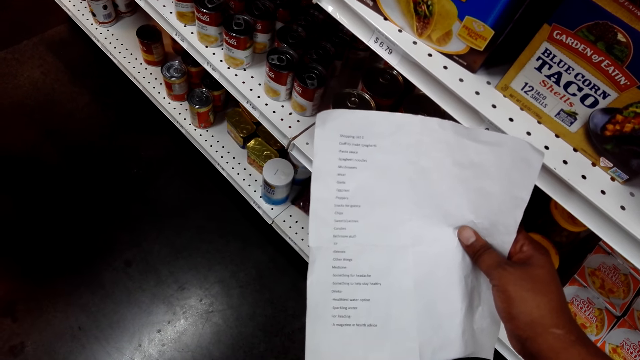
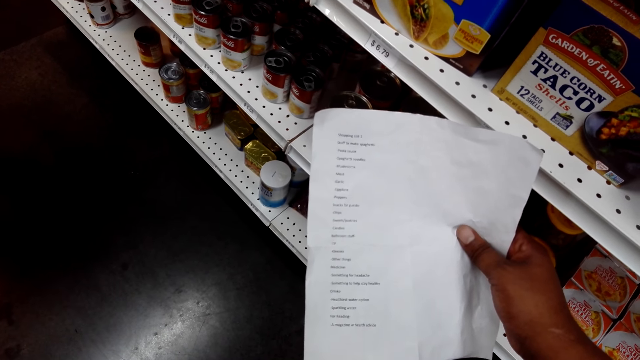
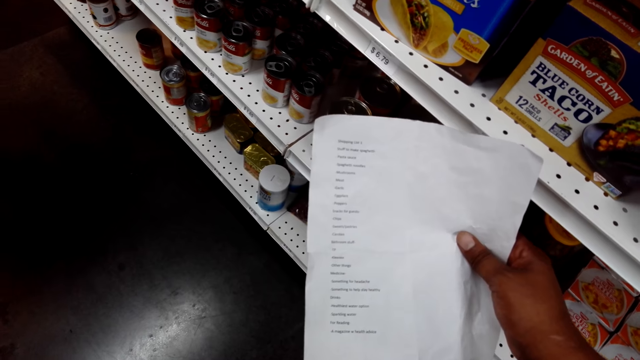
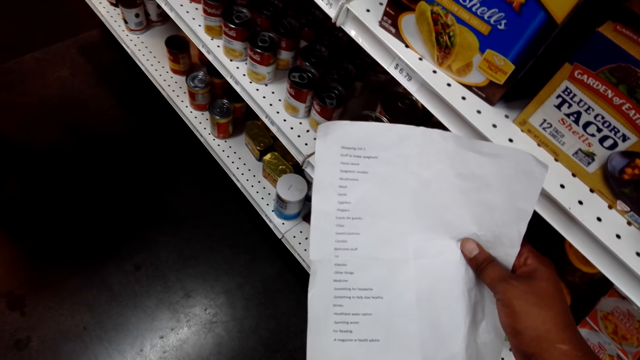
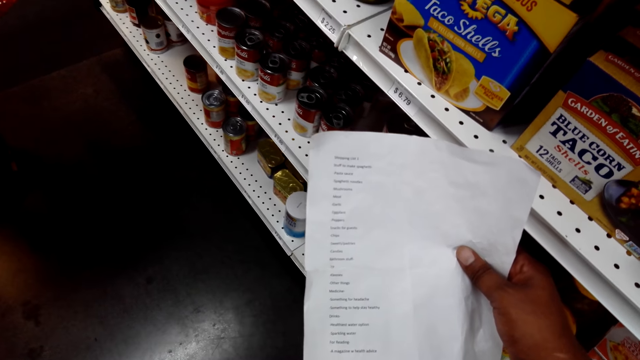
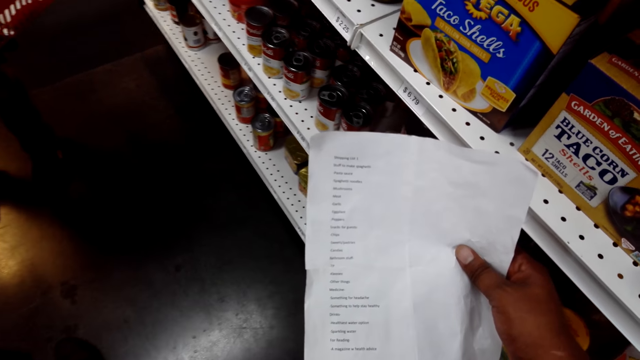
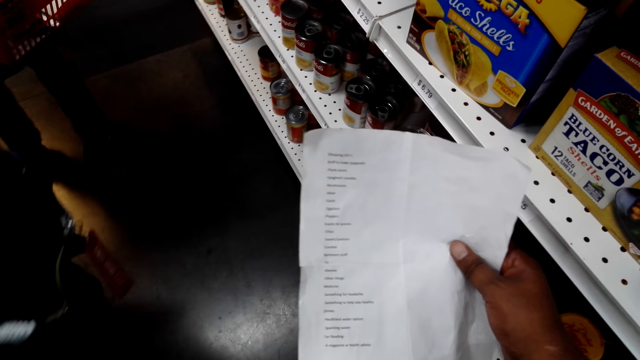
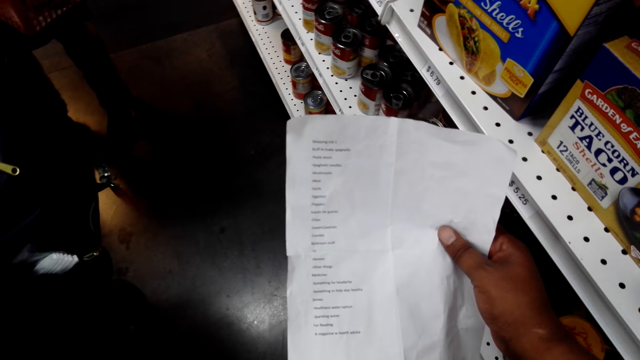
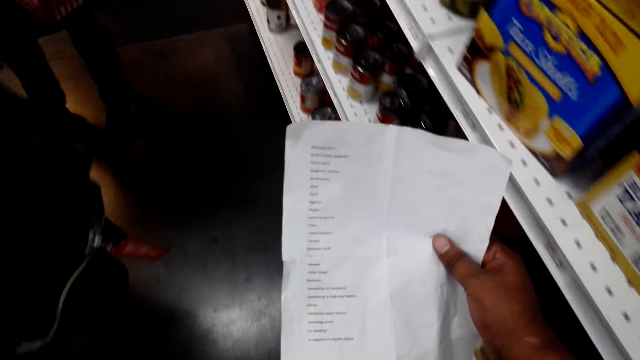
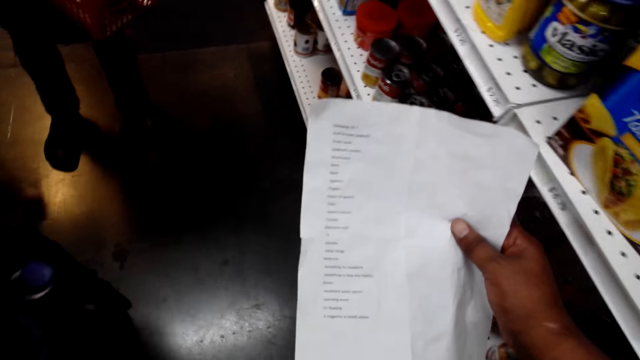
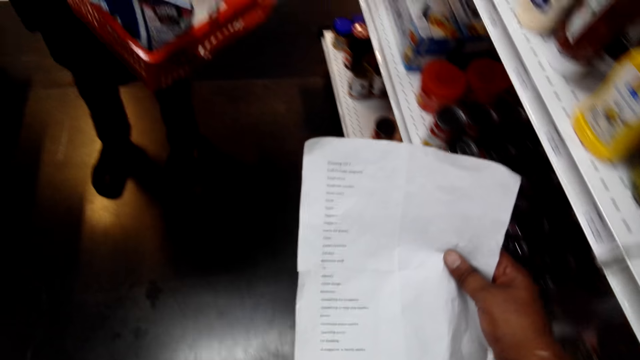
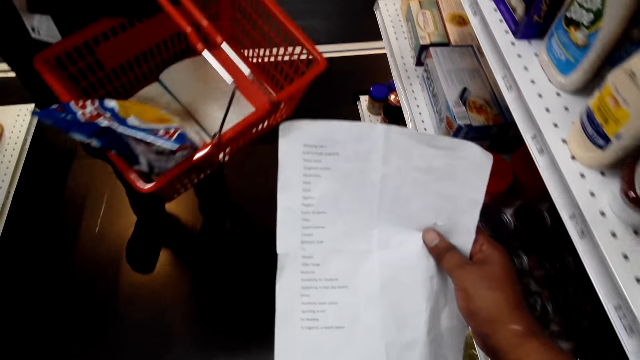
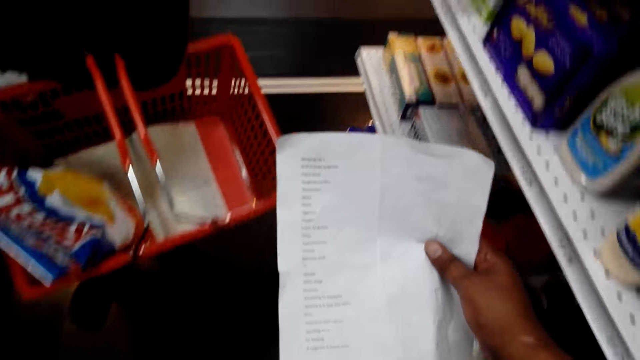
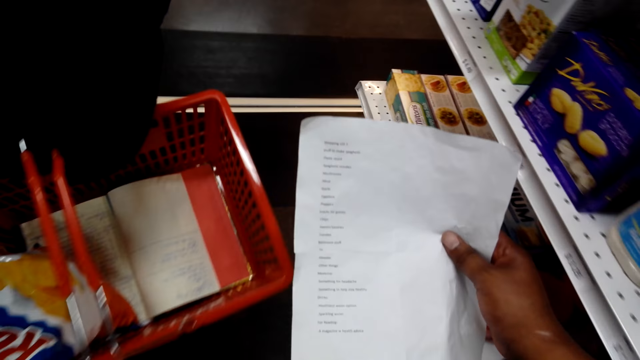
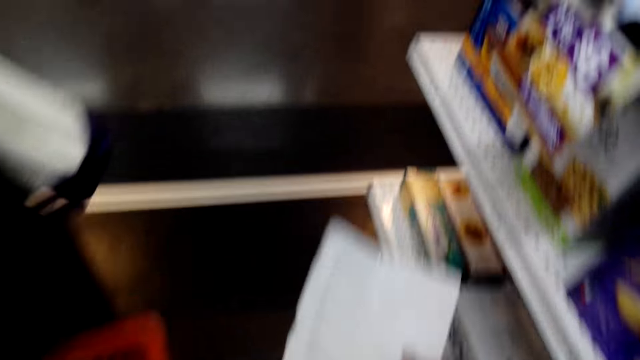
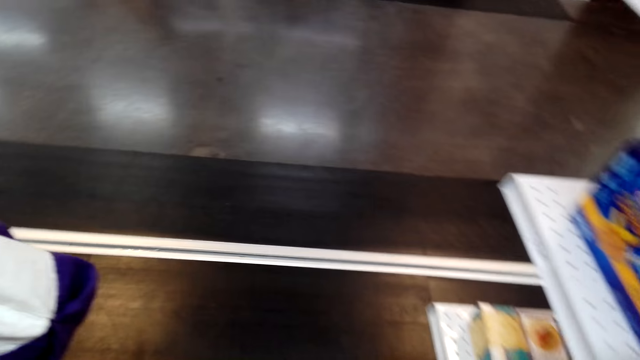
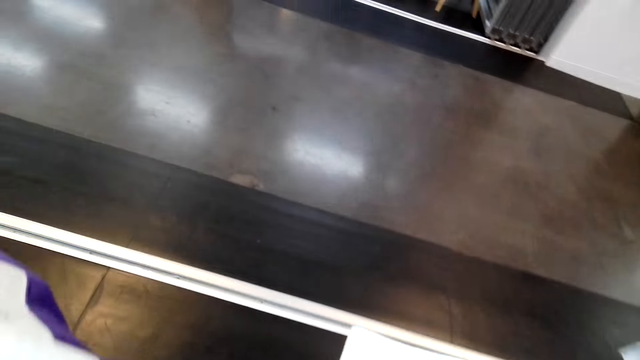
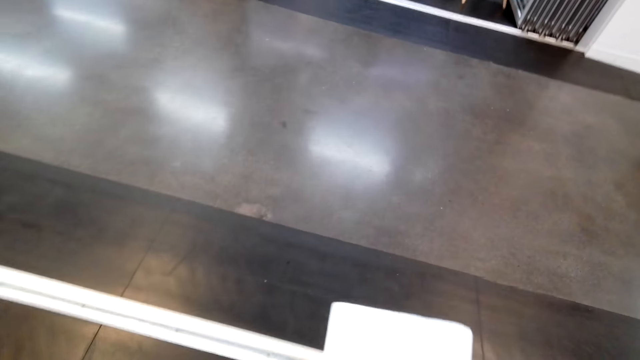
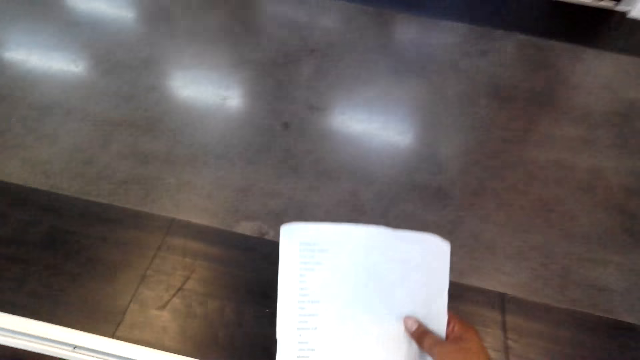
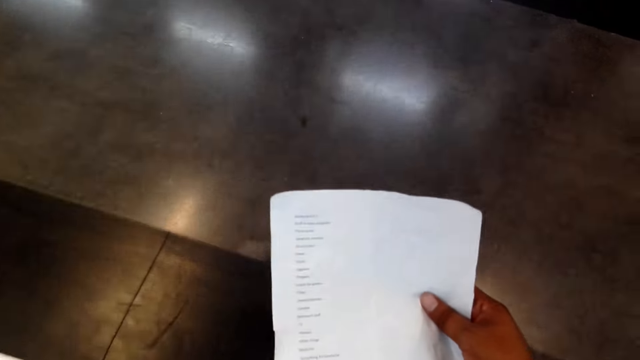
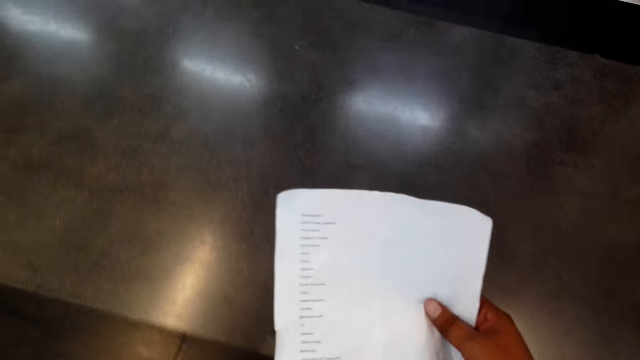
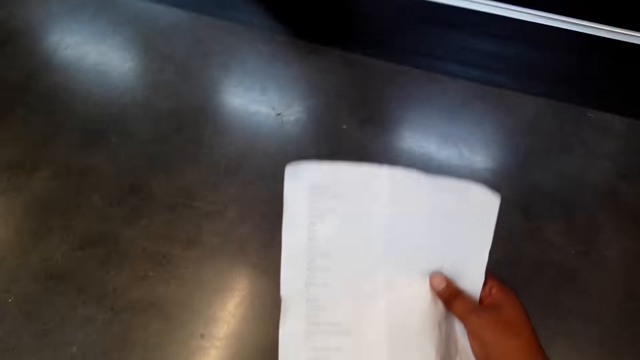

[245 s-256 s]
The camera wearer walks around the store.

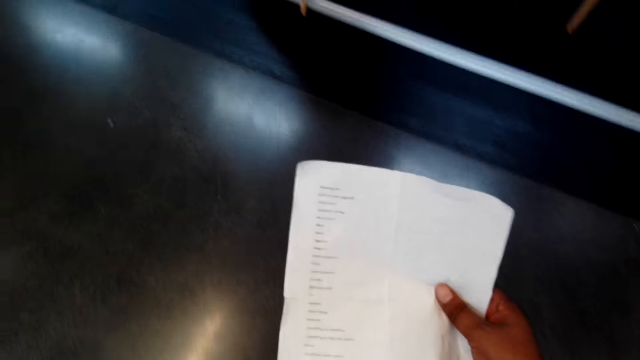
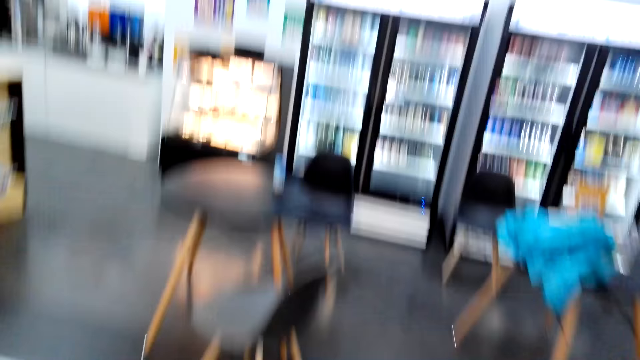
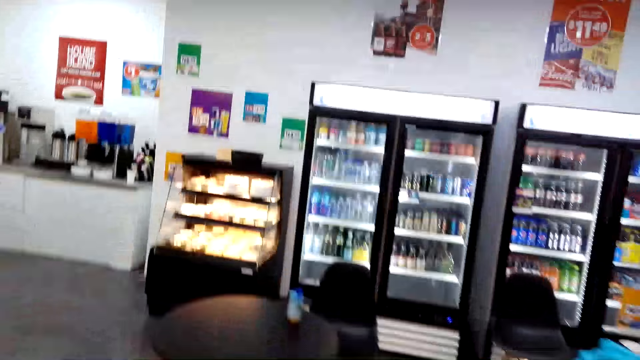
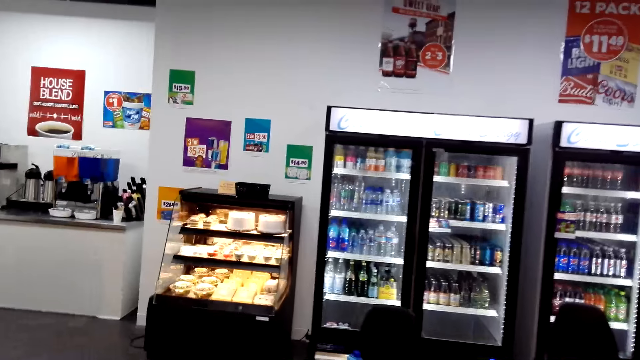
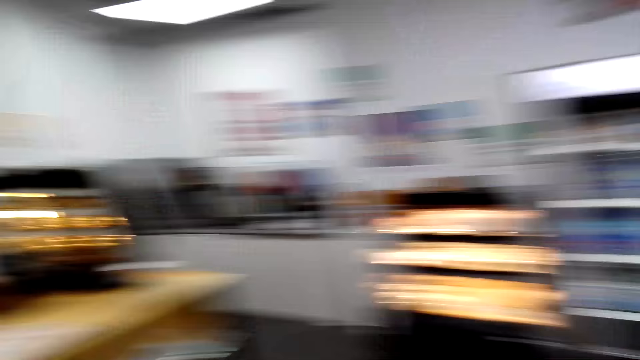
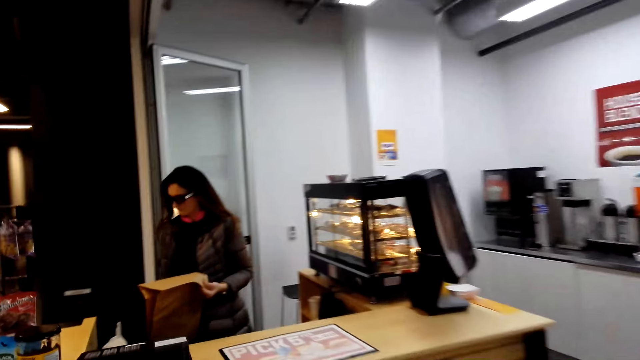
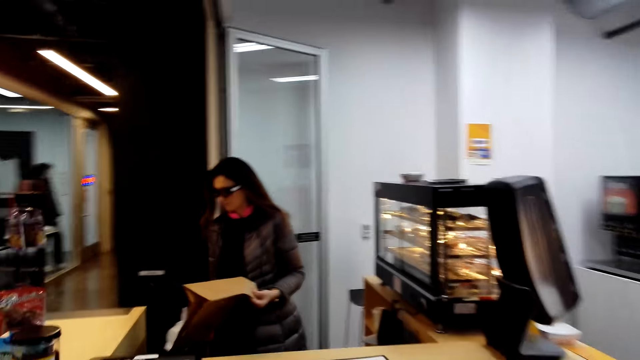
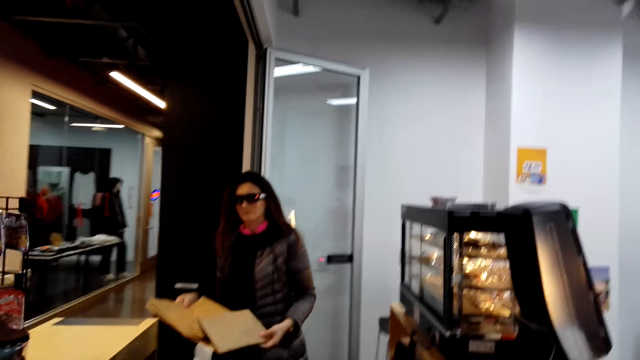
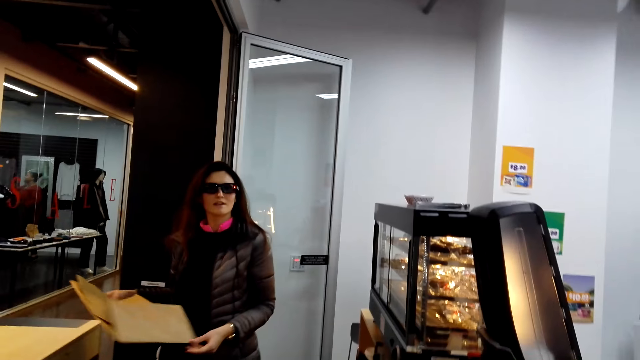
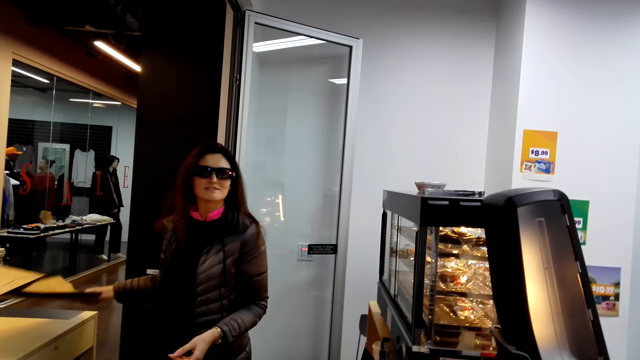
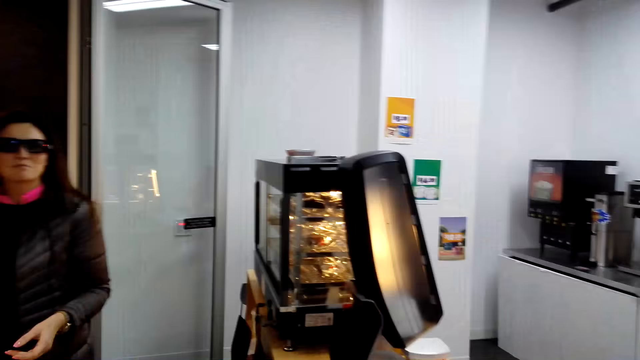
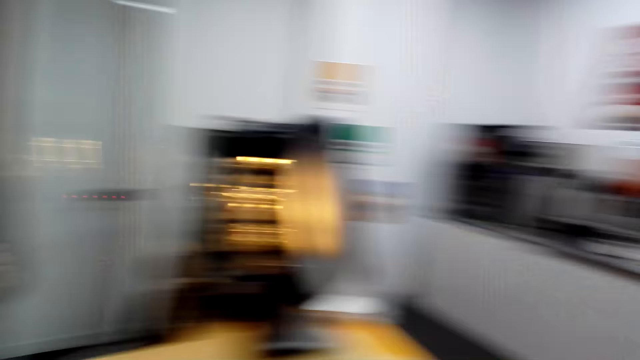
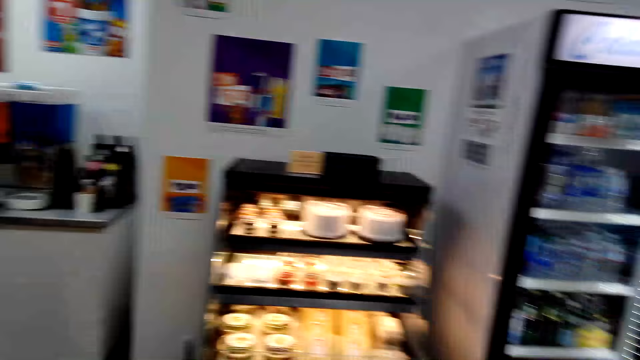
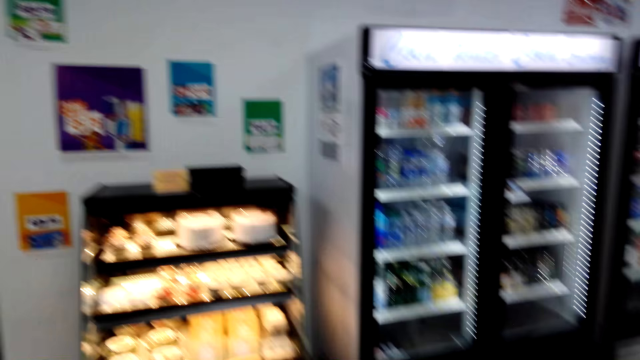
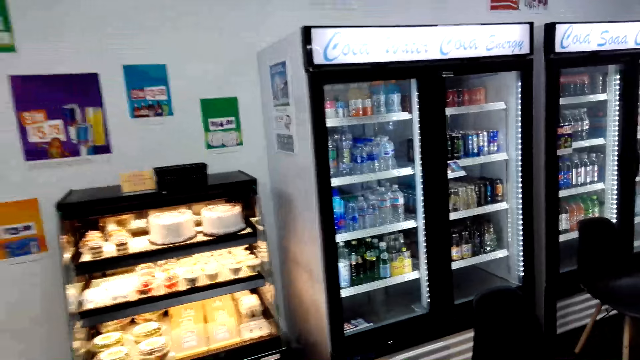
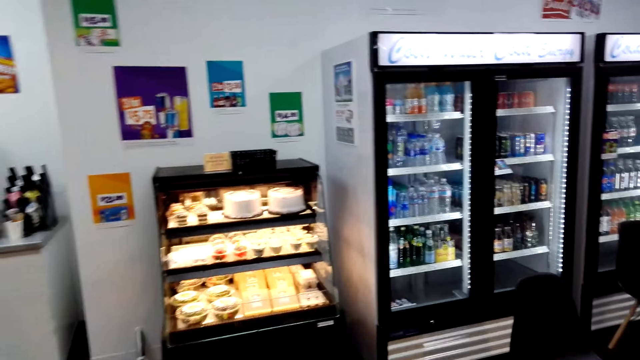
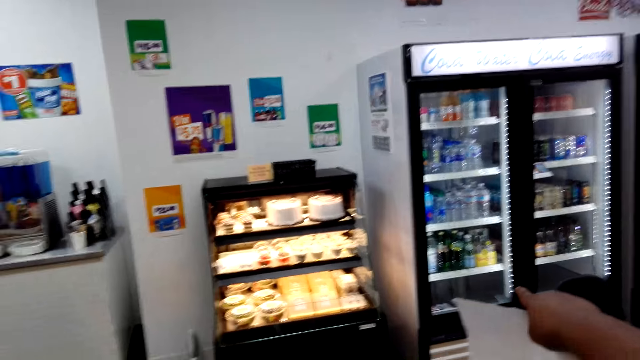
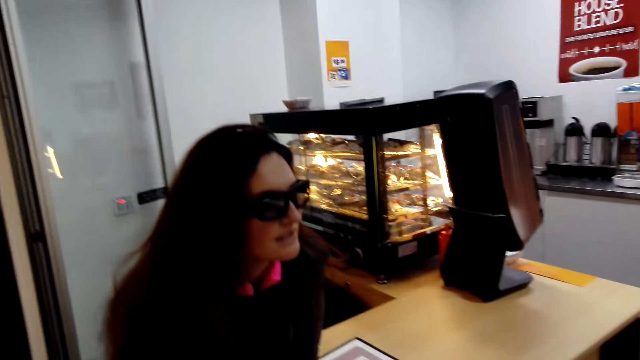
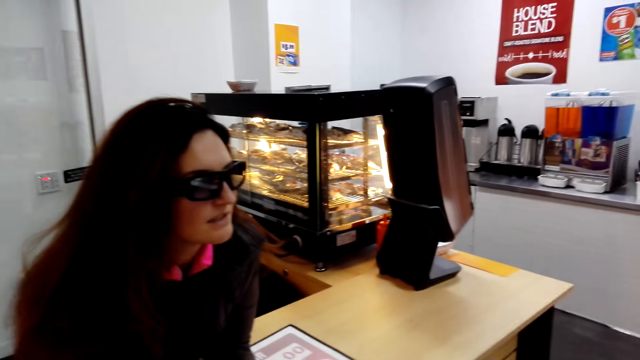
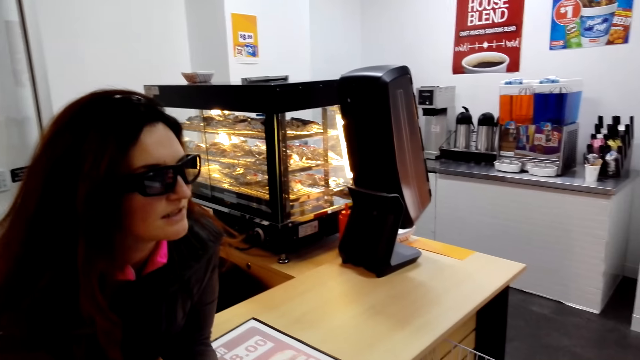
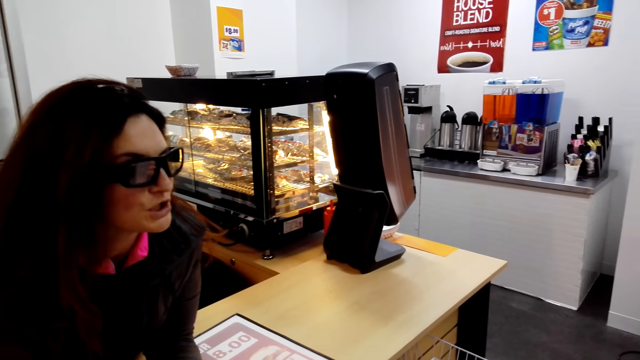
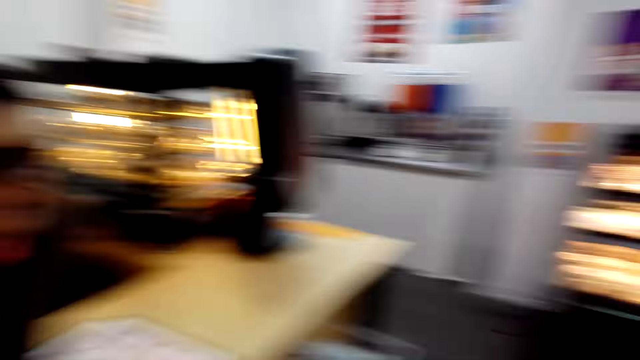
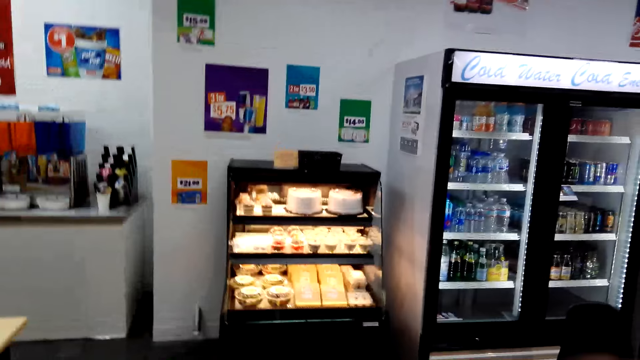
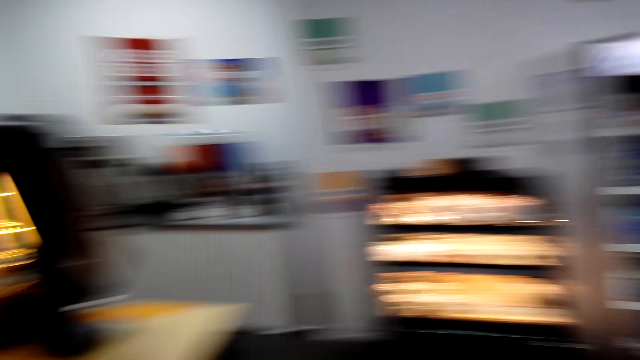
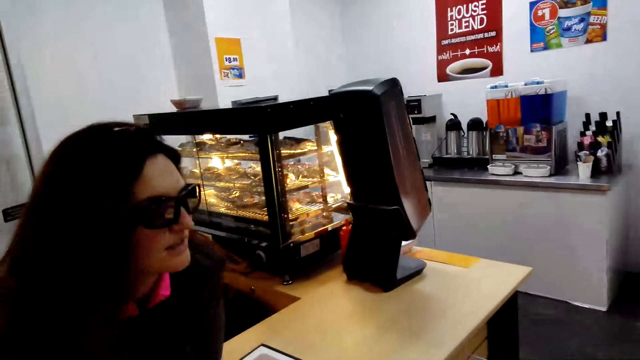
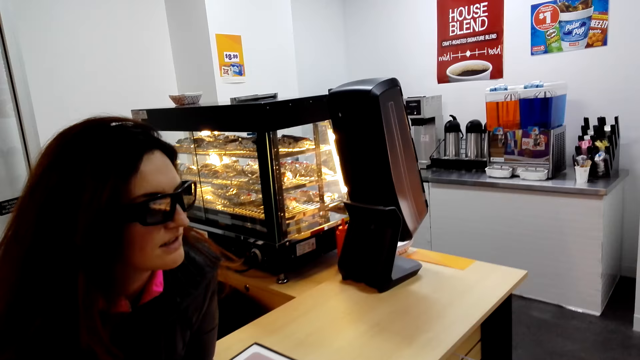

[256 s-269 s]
The camera wearer talks with a lady. They point at the fridge.
